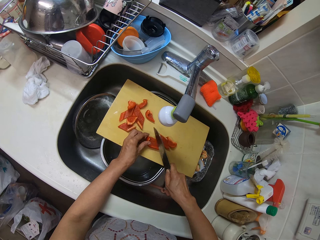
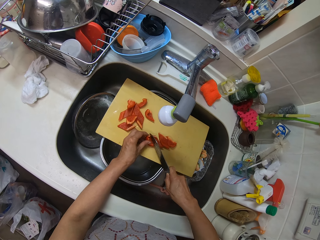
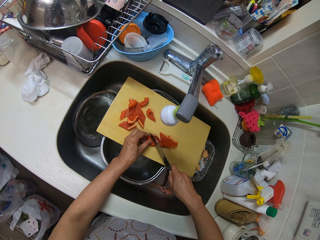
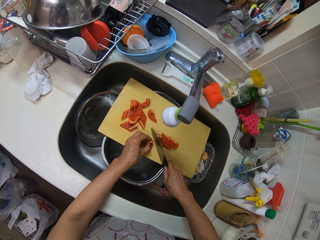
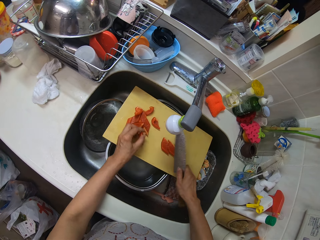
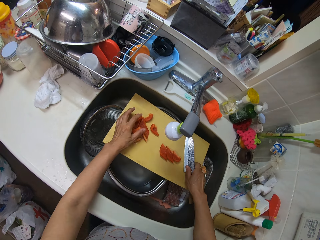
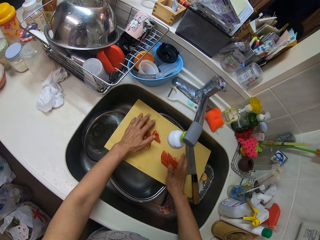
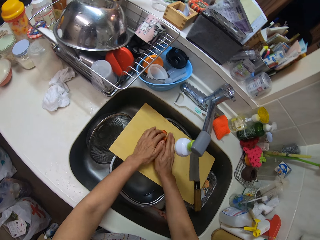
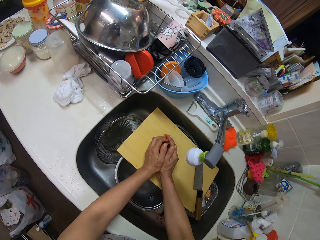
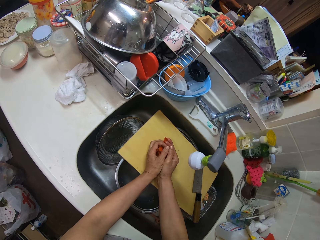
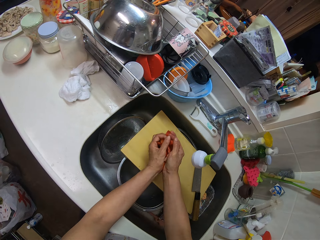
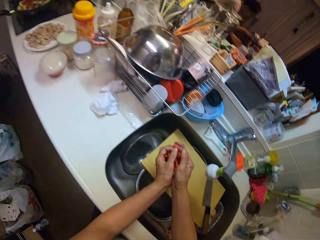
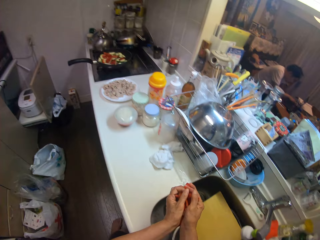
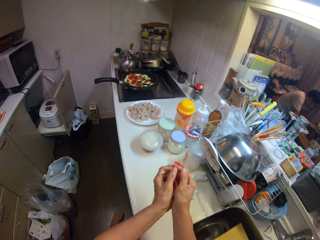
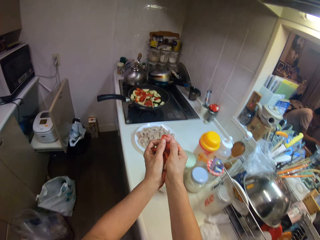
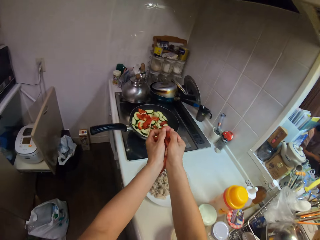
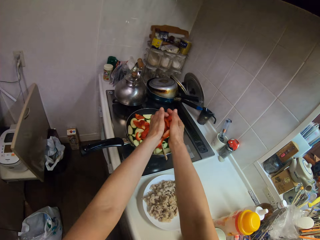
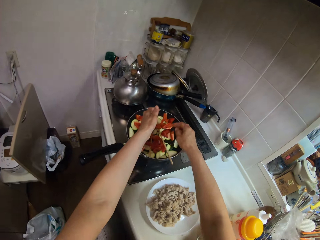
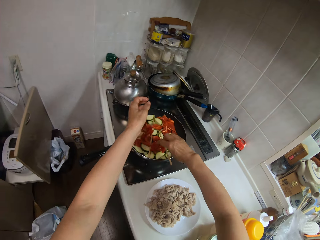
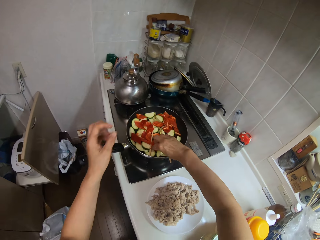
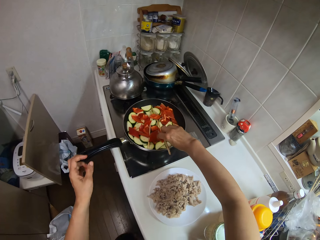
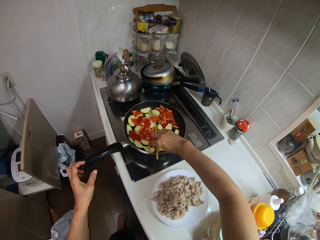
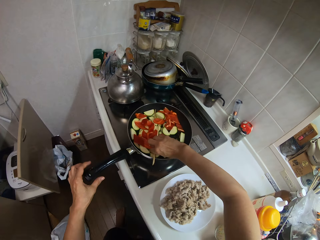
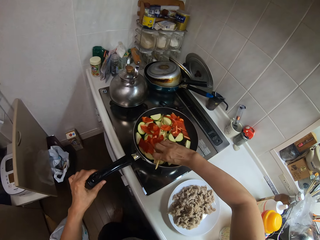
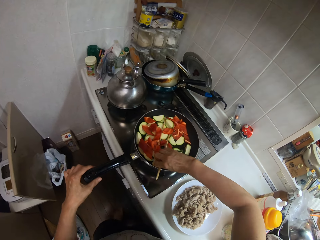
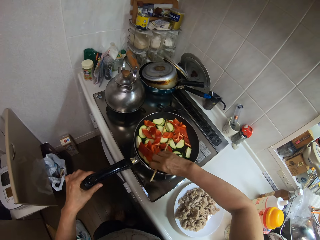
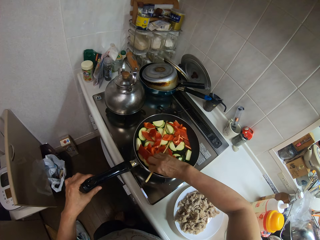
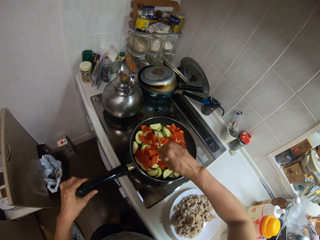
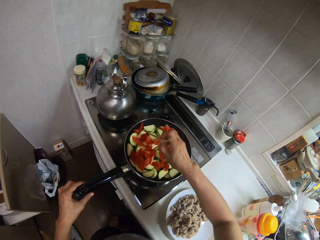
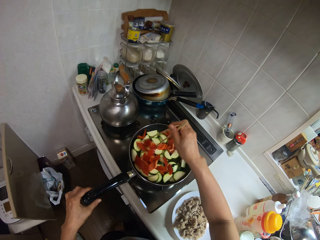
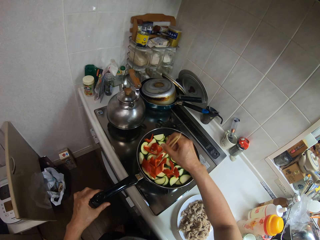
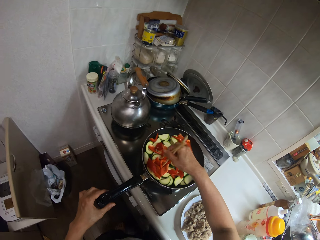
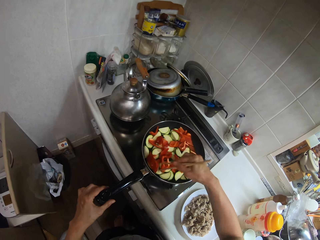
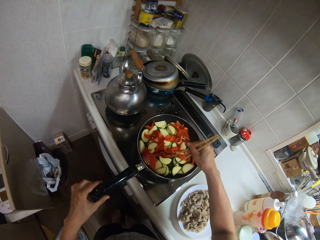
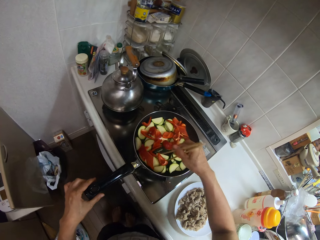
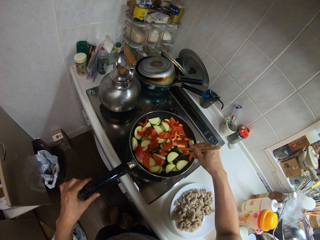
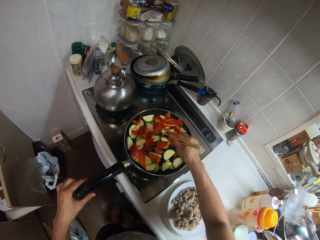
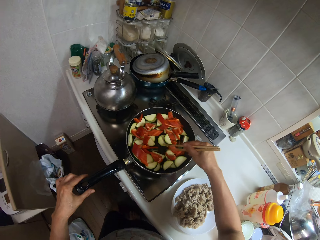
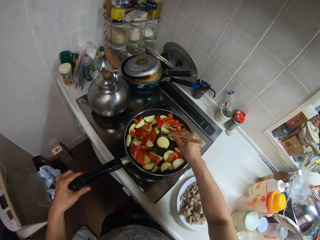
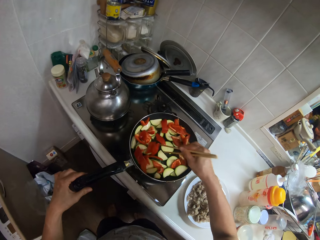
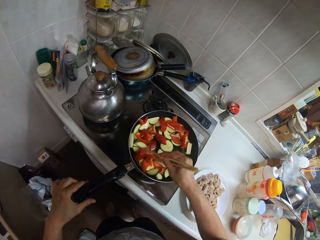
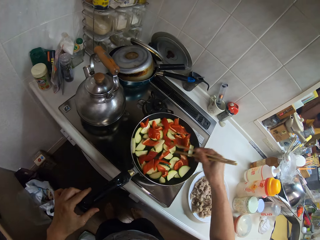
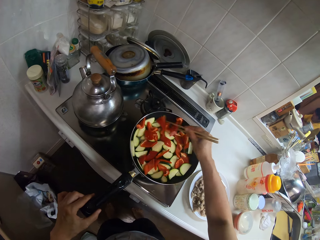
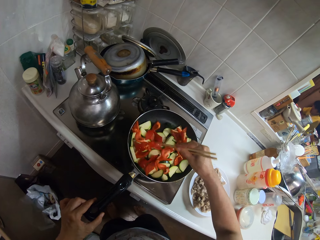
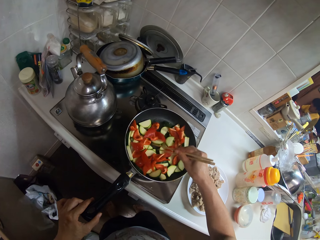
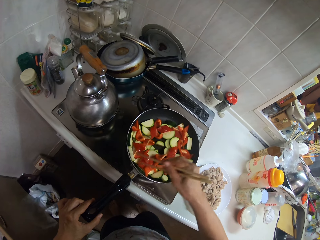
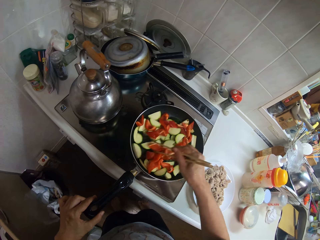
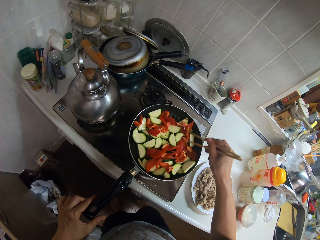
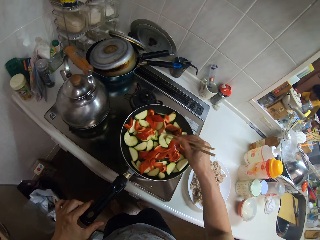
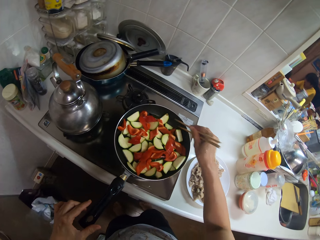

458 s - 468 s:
The camera wearer places the knife on the board. They pack the chopped bell pepper on the board and pour the chopped bell pepper in the frypan on the stove. They take the pair of chopsticks in the frypan. They turn the frypan on the stove. They stir the vegetables in the frypan with the pair of chopsticks.

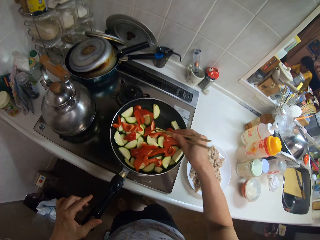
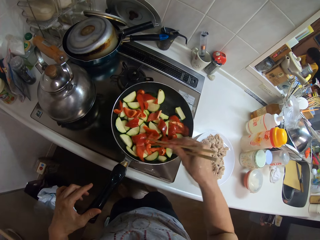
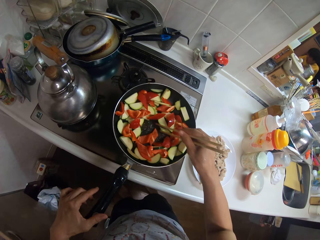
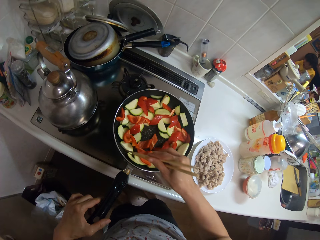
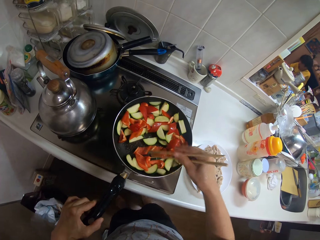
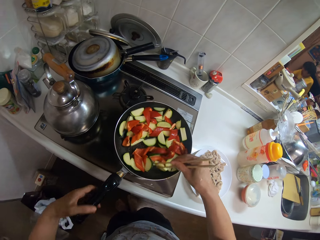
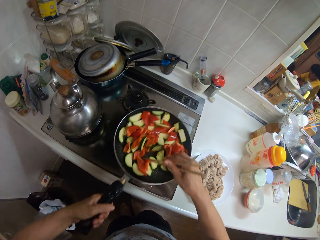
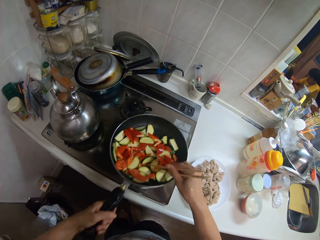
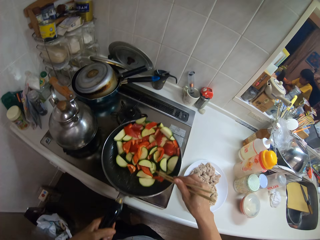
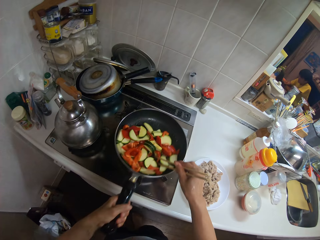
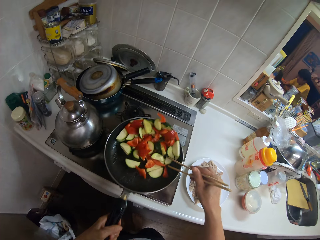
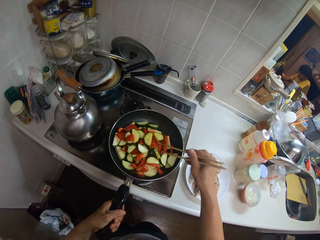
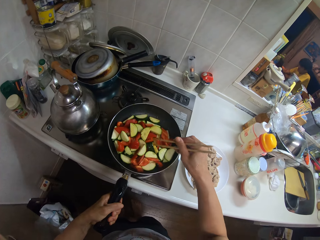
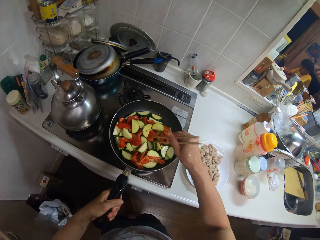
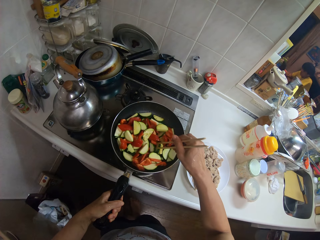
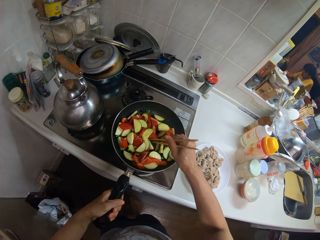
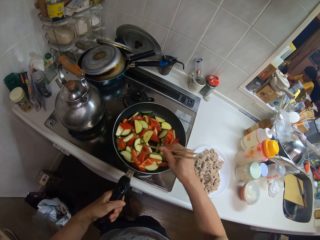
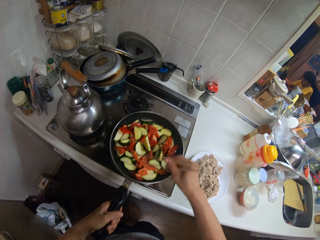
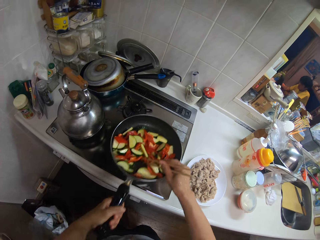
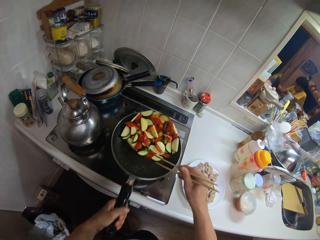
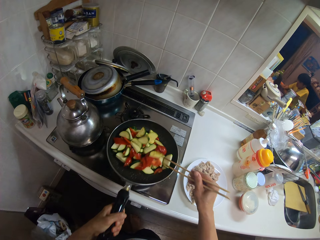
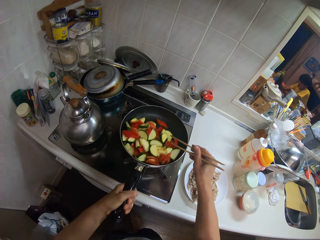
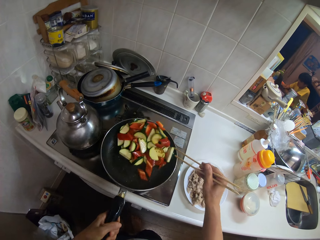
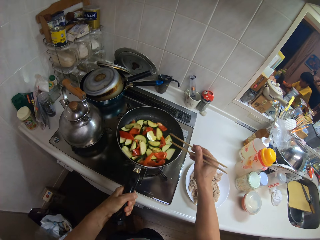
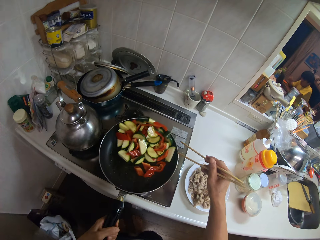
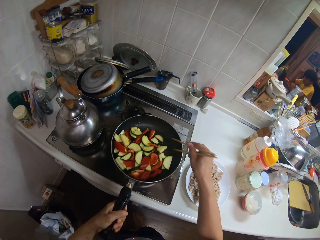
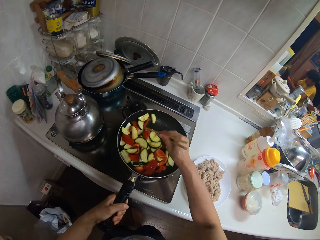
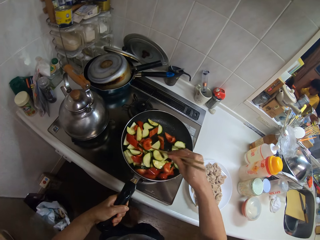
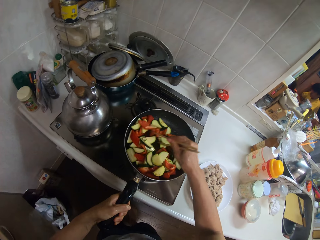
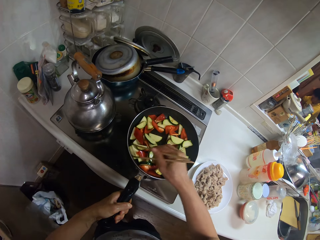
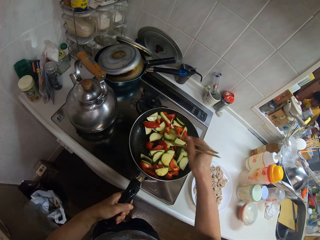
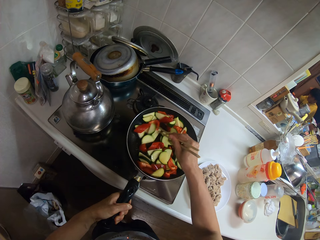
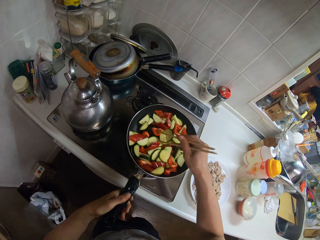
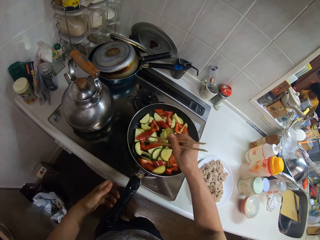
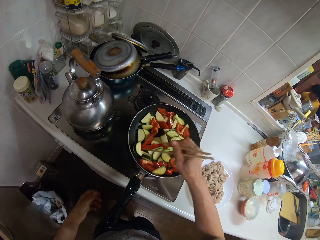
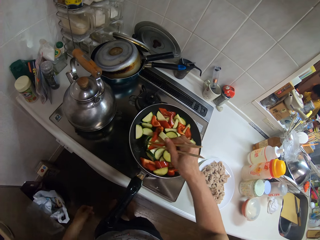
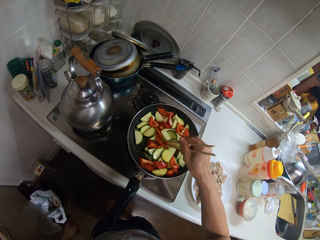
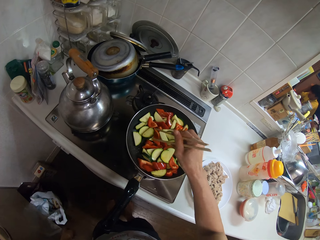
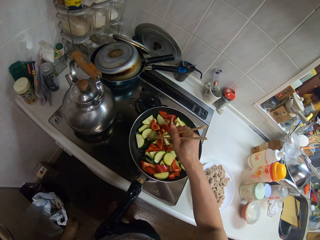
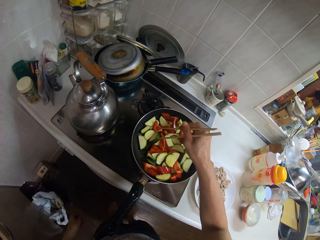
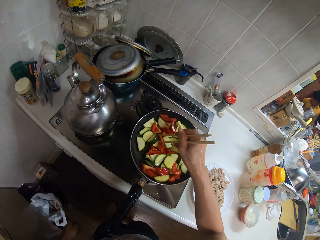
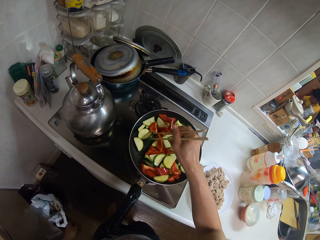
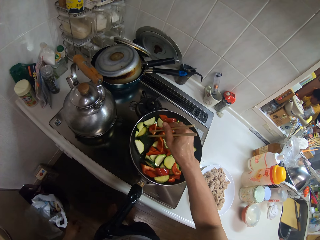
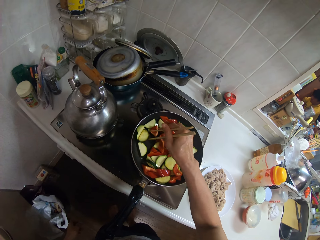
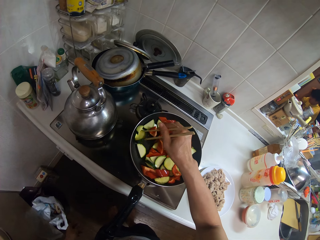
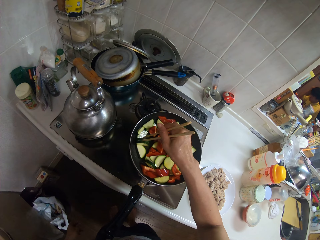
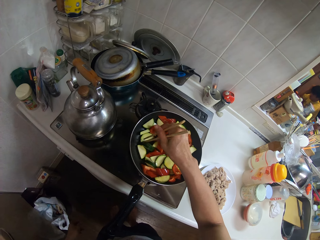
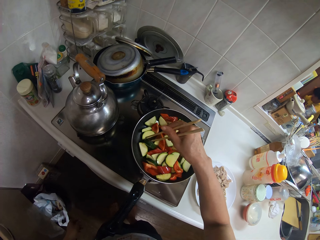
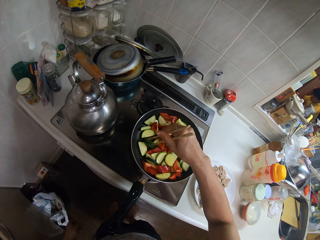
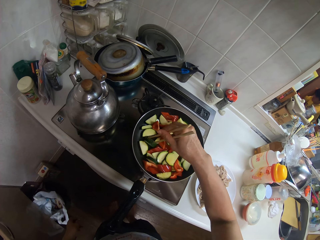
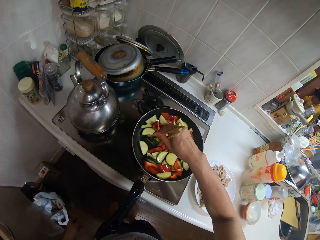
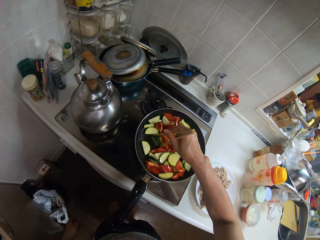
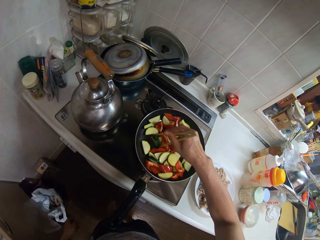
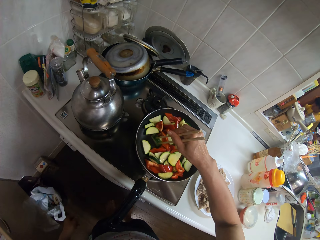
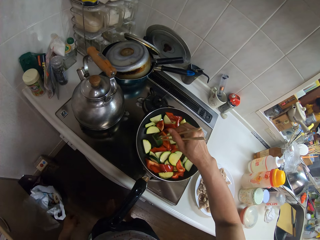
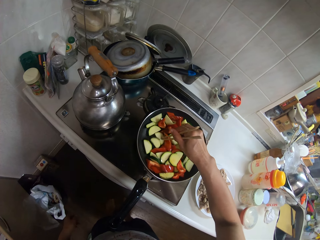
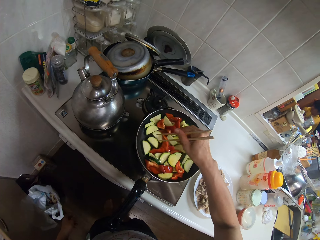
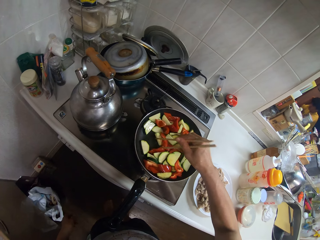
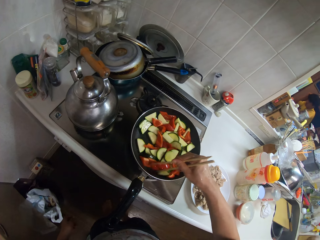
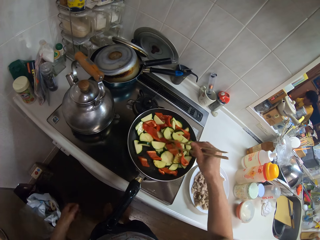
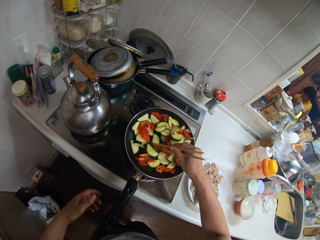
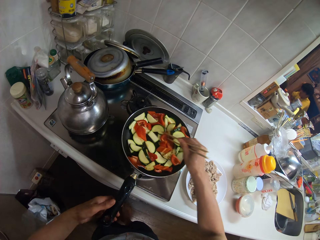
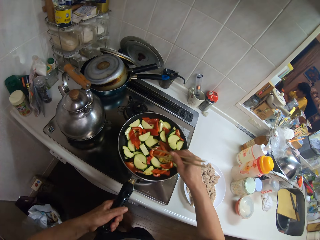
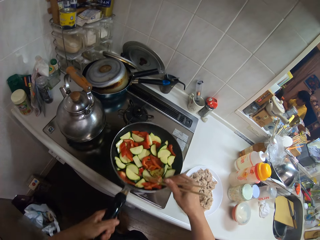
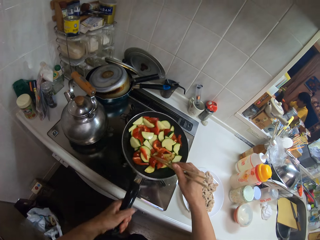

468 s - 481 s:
The camera wearer tosses the vegetables in the frypan. They shake the frypan. They stir the vegetables in the frypan with the pair of chopsticks.
